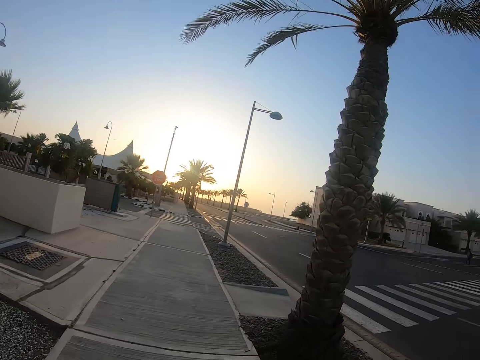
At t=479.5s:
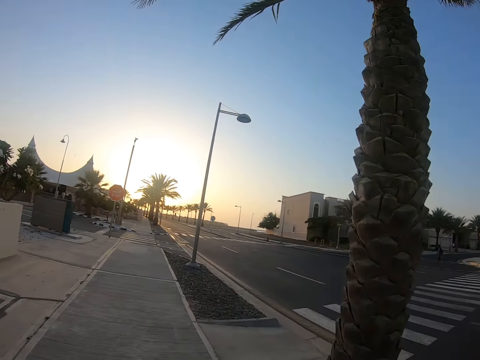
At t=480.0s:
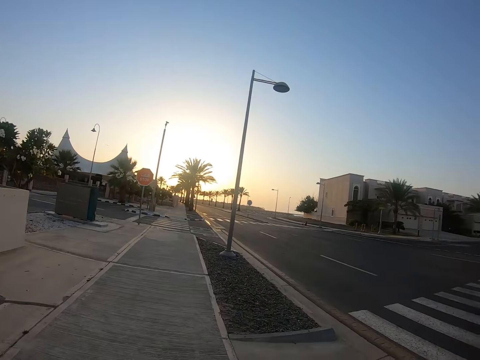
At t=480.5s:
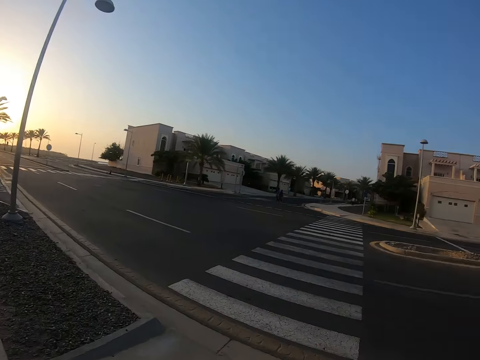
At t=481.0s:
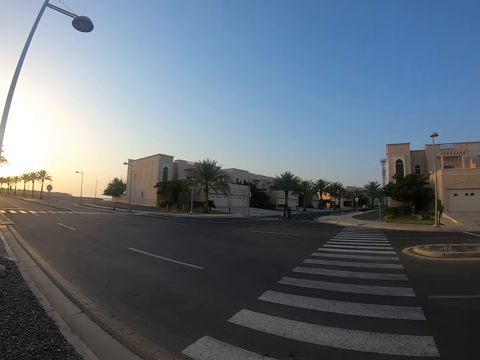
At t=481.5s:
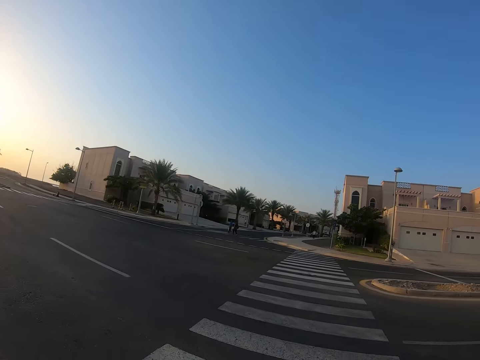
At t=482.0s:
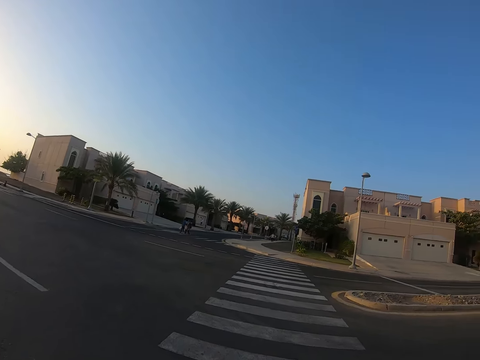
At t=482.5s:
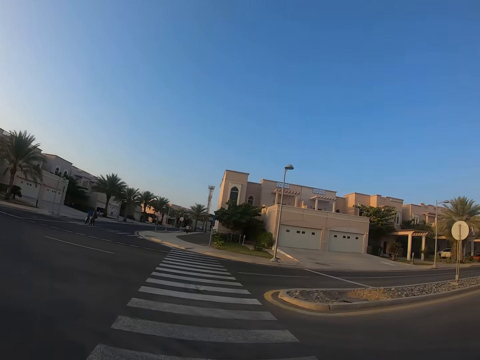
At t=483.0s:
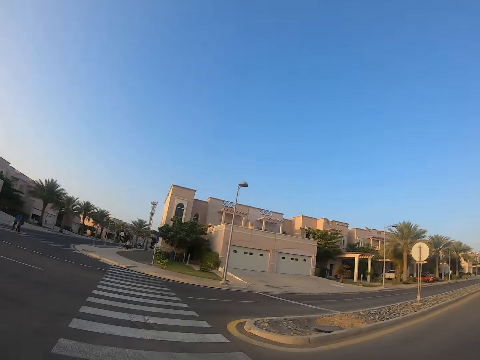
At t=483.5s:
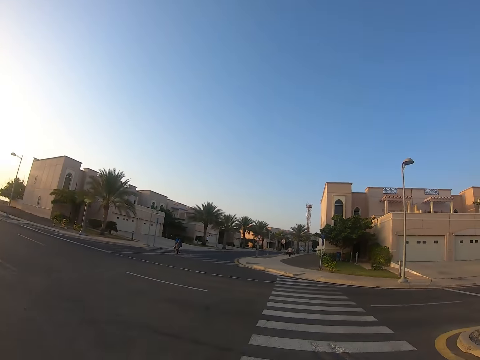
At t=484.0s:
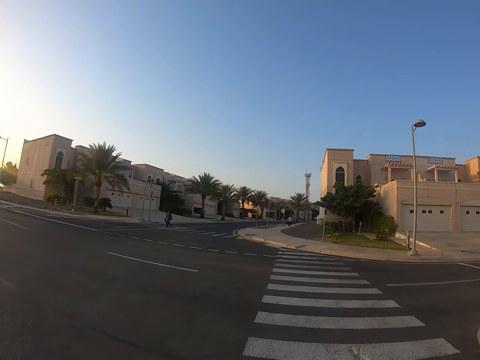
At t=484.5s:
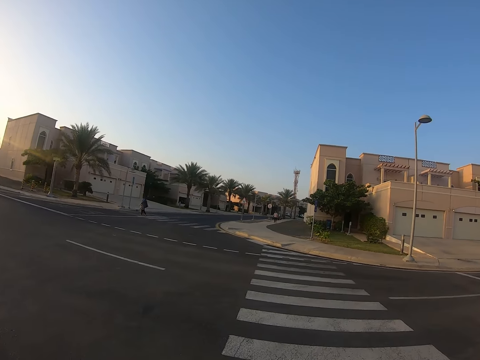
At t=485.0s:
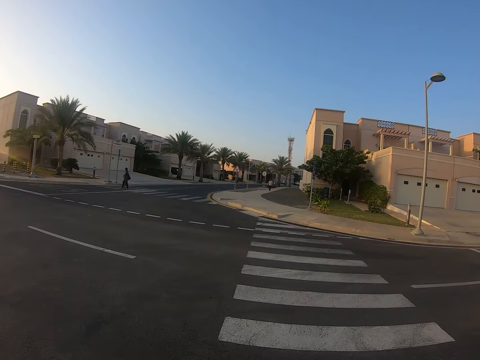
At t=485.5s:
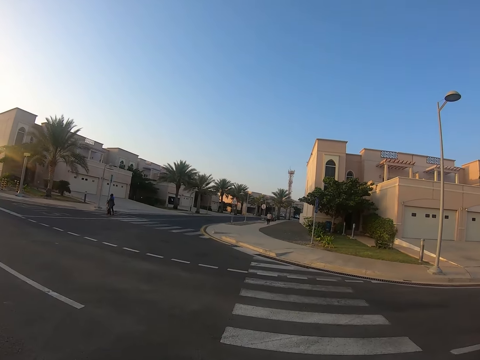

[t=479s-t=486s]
The camera wearer takes a right turn.

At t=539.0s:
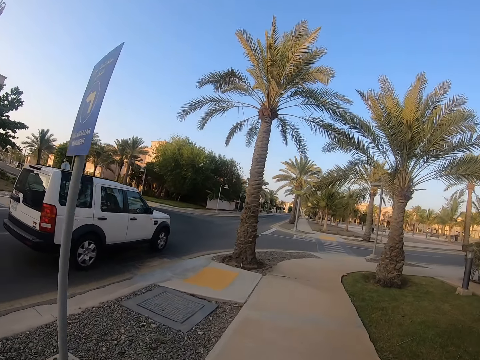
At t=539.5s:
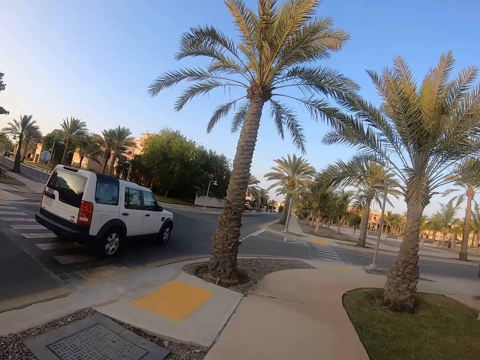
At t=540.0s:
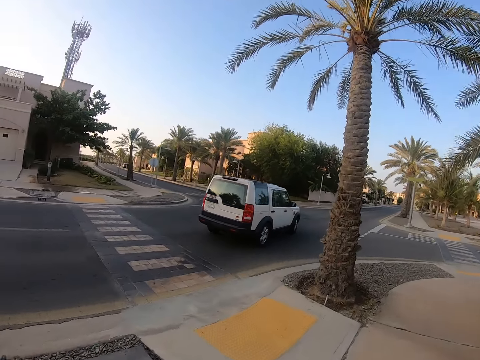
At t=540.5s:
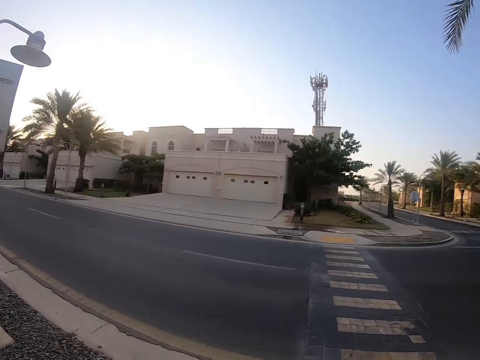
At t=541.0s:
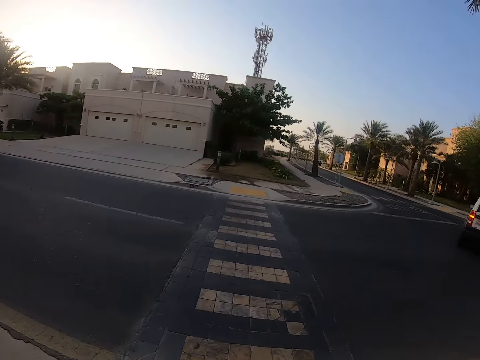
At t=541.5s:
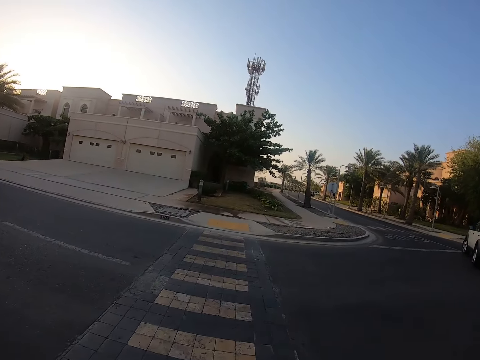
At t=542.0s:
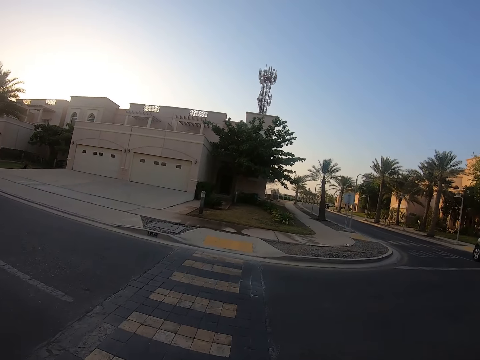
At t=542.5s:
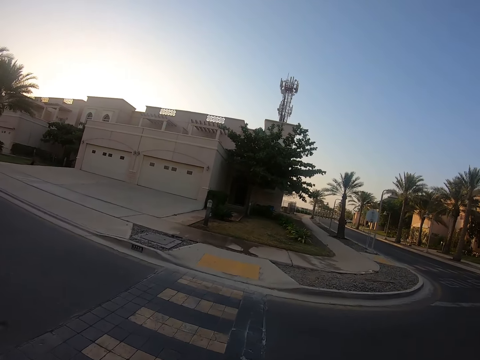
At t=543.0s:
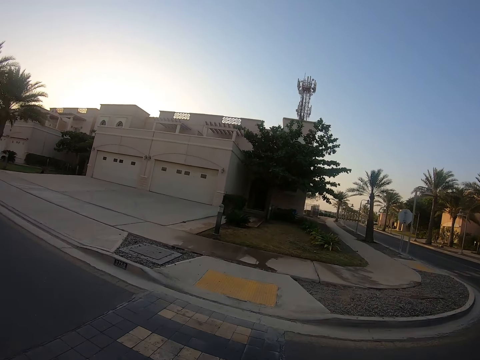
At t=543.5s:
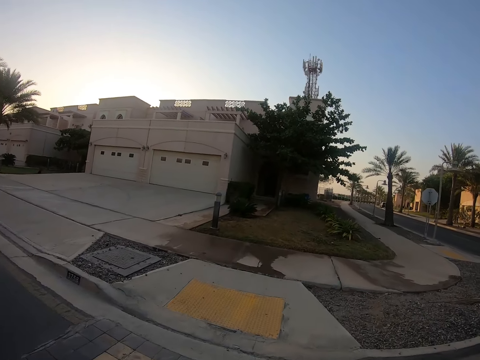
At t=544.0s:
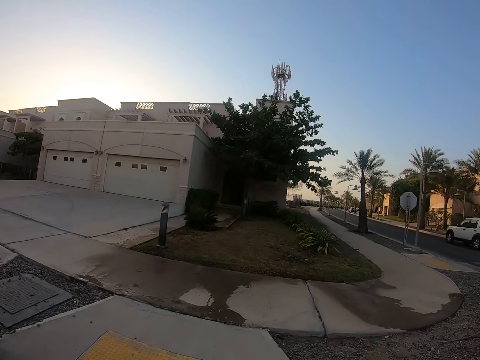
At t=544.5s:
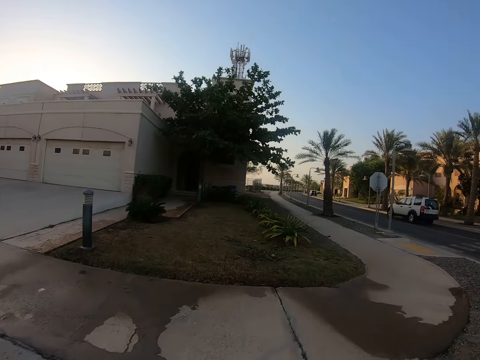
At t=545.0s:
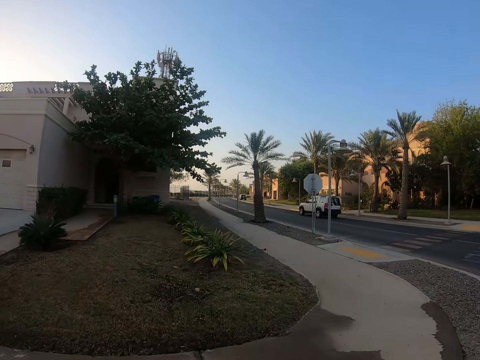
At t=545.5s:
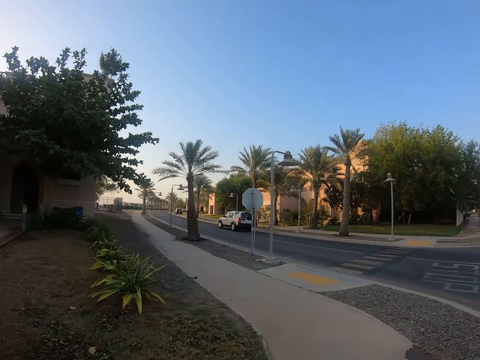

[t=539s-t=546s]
The camera wearer takes a left turn.

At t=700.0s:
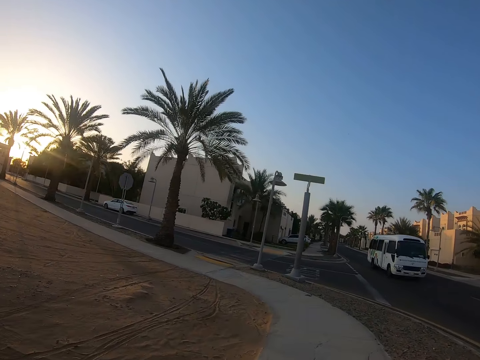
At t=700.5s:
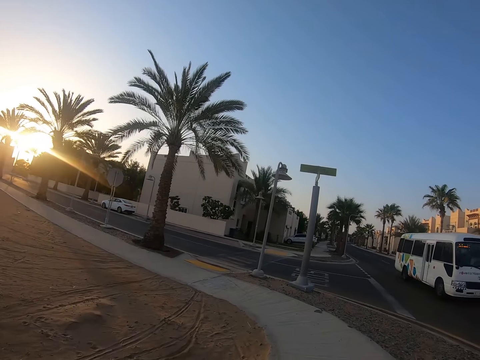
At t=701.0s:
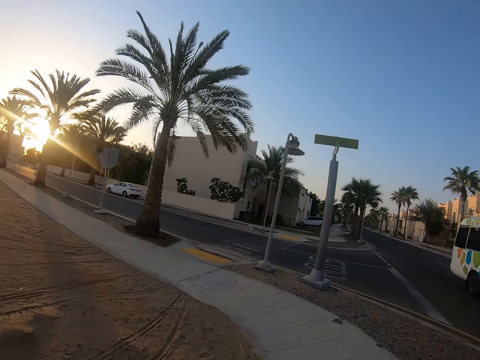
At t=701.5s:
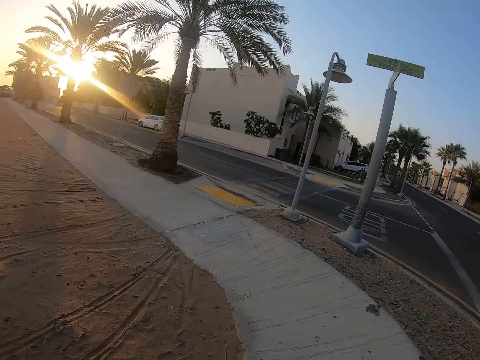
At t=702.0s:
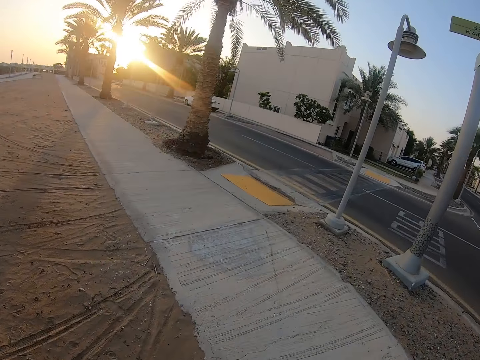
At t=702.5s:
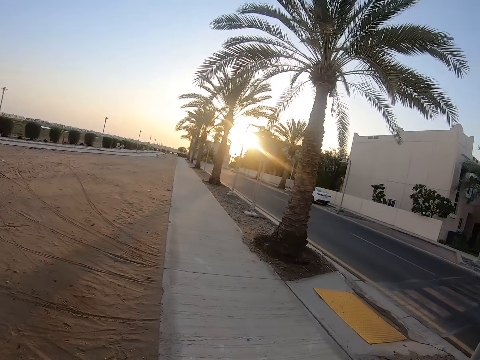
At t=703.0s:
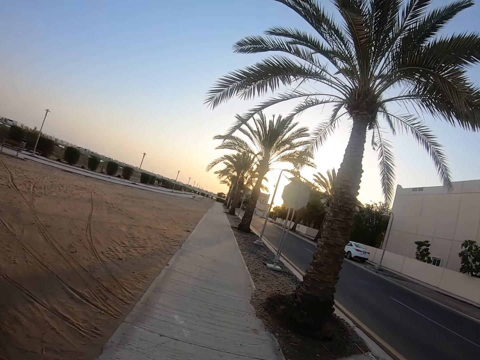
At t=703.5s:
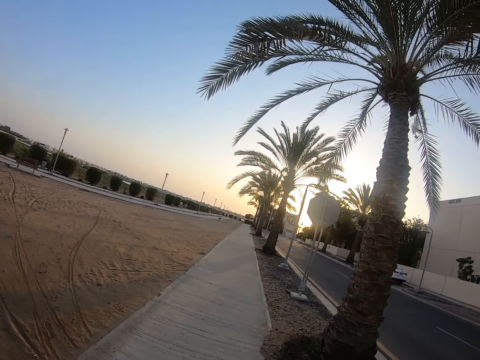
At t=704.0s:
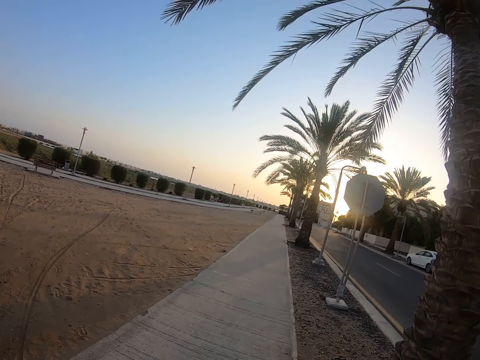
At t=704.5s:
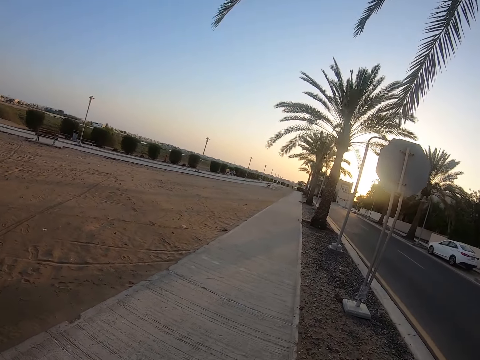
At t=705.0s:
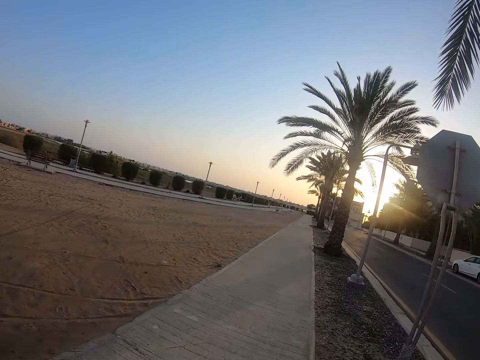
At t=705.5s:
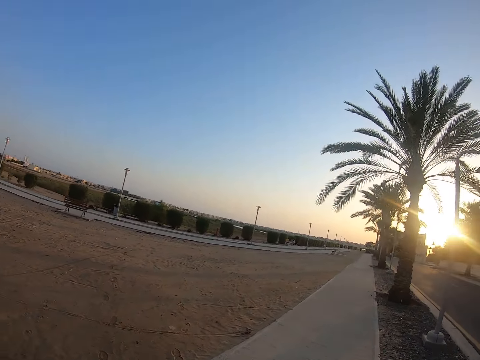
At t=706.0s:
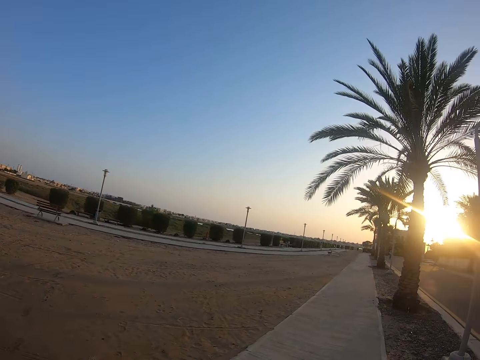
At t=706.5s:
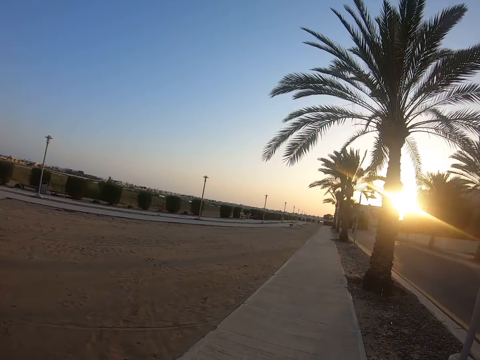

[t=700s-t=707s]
The camera wearer takes a right turn.

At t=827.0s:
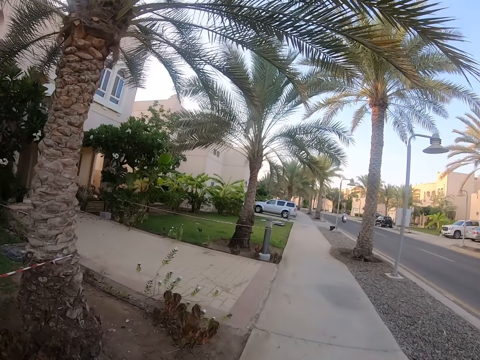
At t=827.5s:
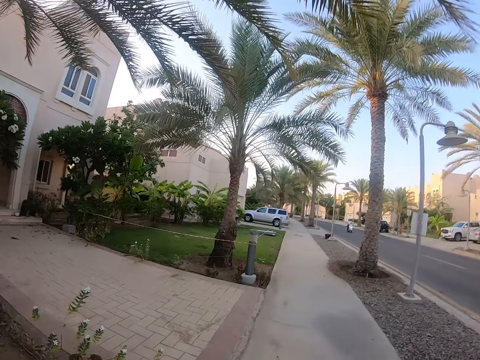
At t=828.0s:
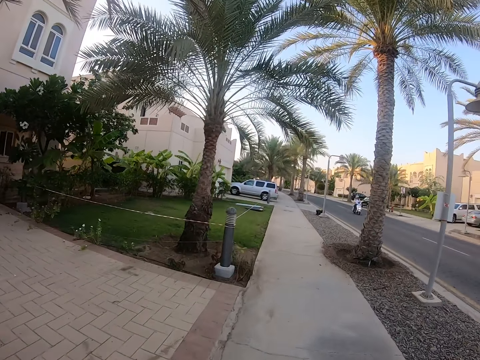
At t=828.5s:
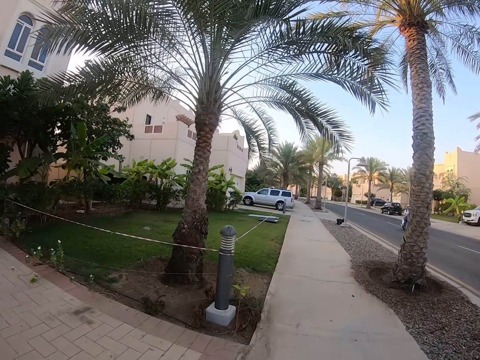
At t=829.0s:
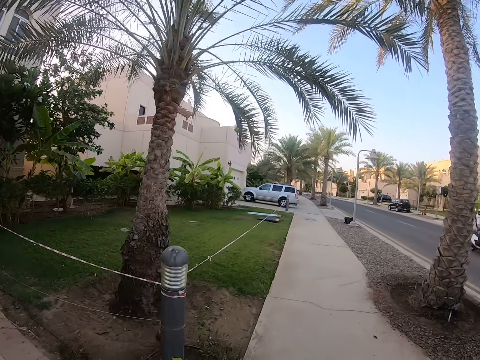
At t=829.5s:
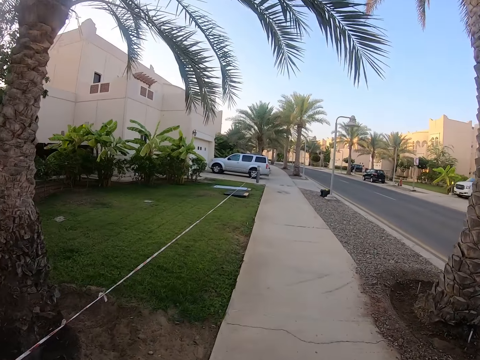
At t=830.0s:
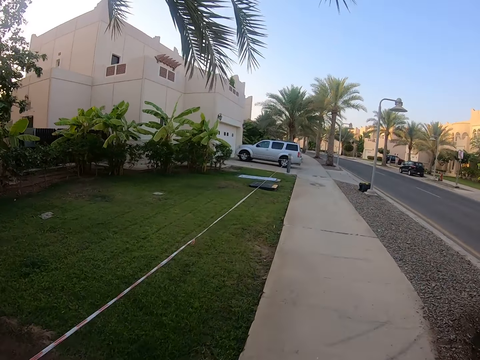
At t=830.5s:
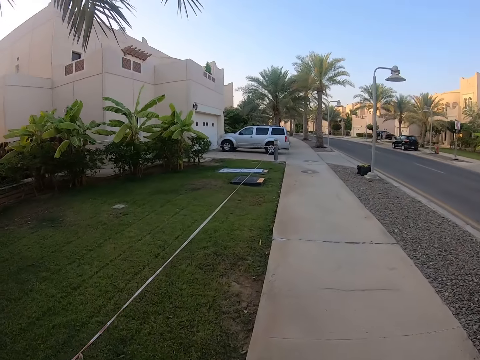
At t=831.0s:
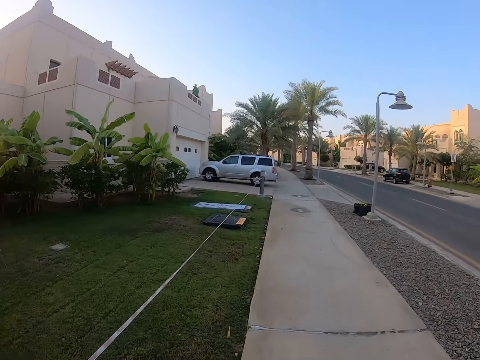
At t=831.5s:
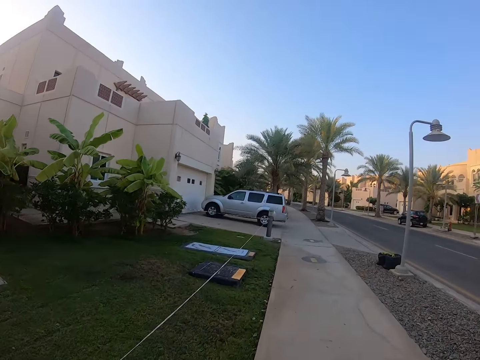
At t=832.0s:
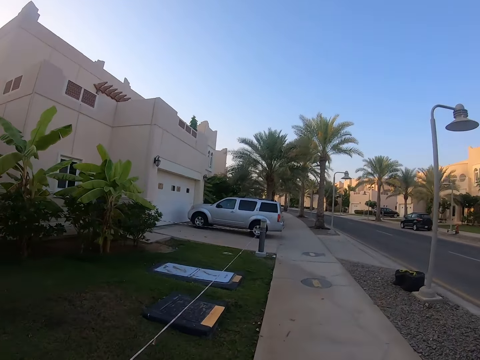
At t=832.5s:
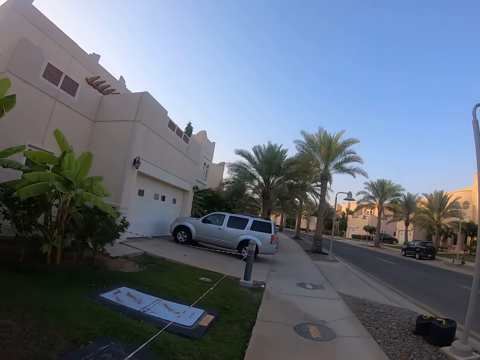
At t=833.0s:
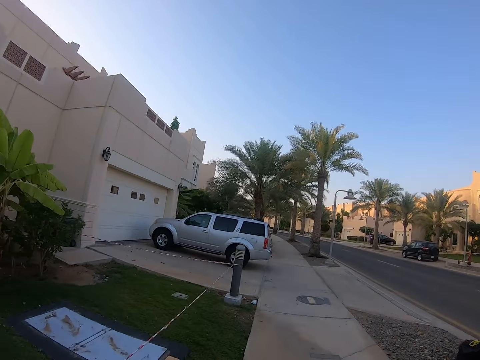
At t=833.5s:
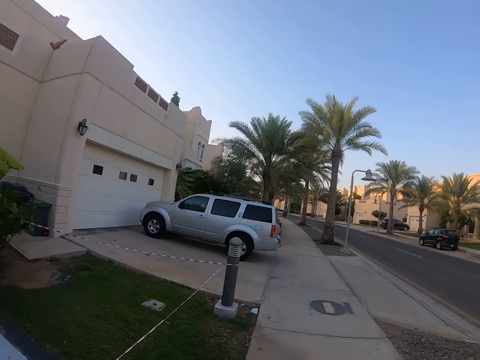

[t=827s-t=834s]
A cyclist cycles a motorcycle on the road.
